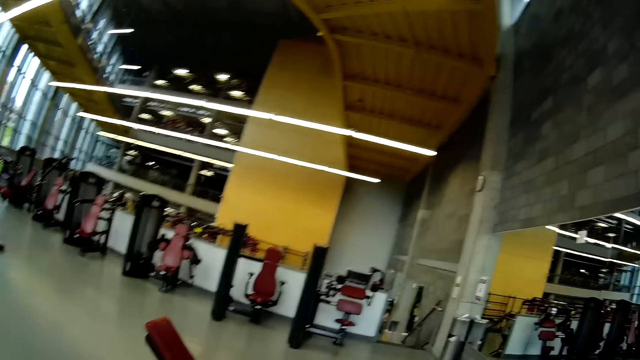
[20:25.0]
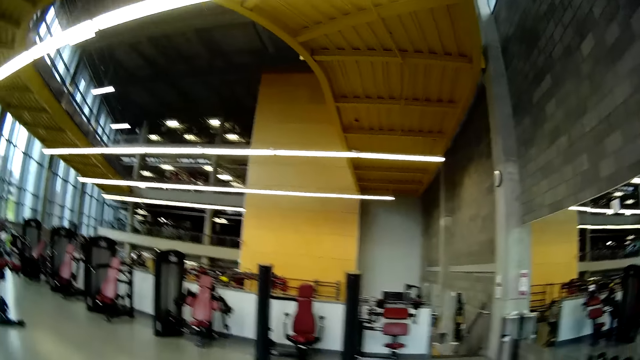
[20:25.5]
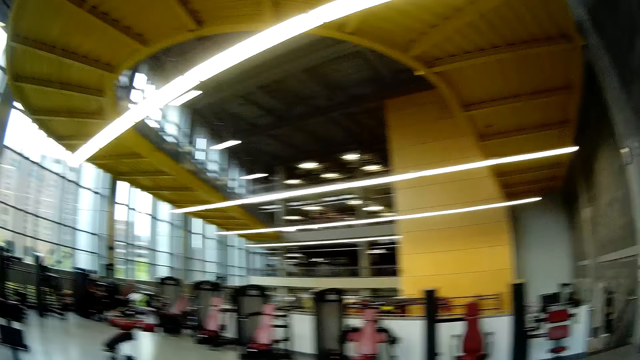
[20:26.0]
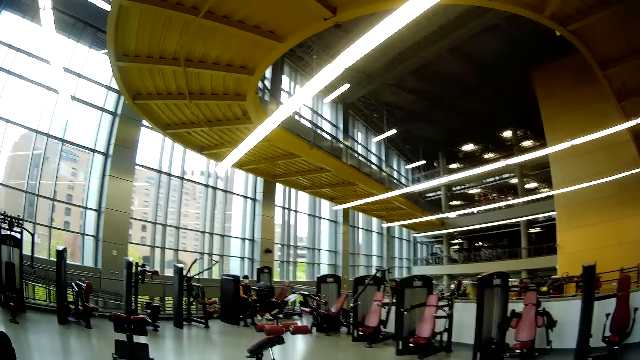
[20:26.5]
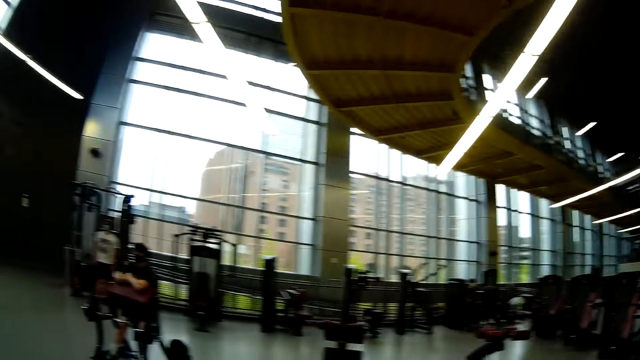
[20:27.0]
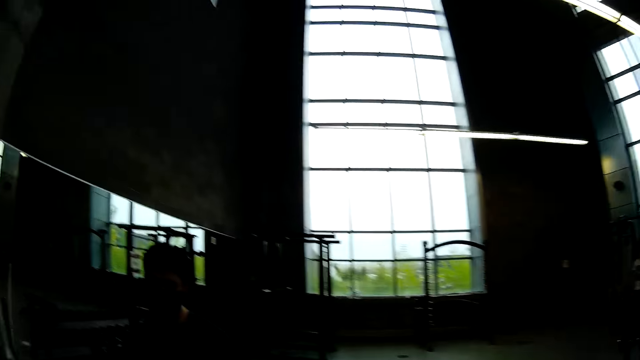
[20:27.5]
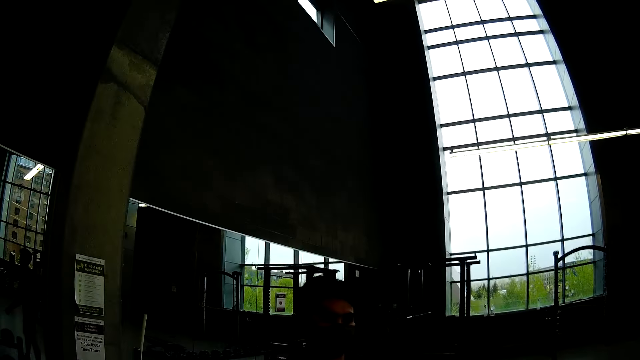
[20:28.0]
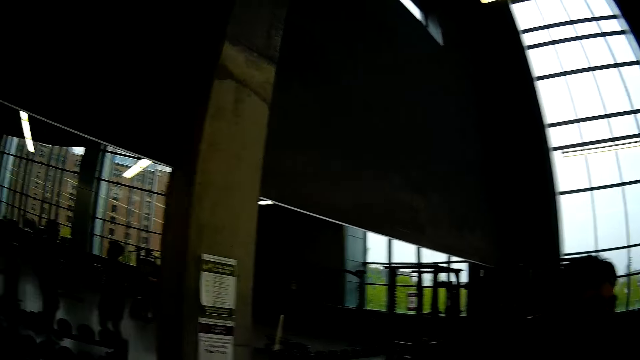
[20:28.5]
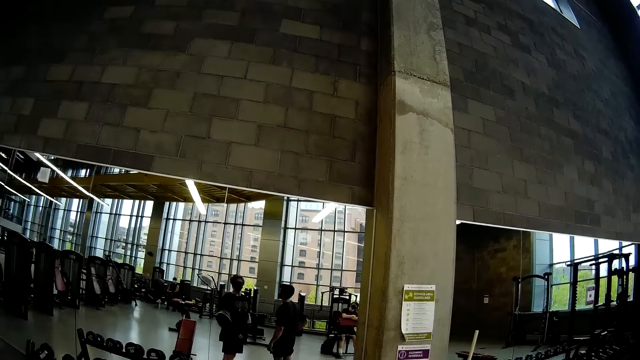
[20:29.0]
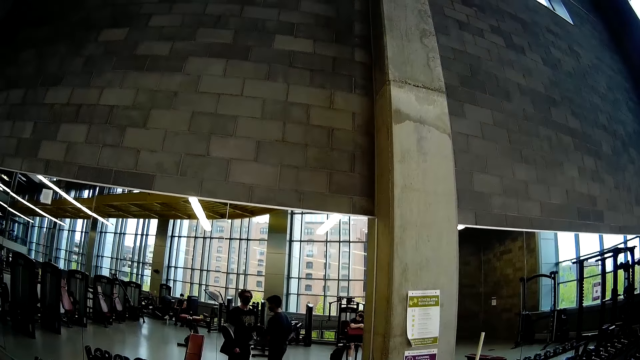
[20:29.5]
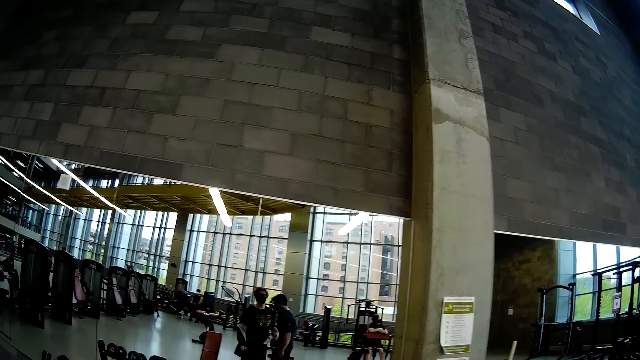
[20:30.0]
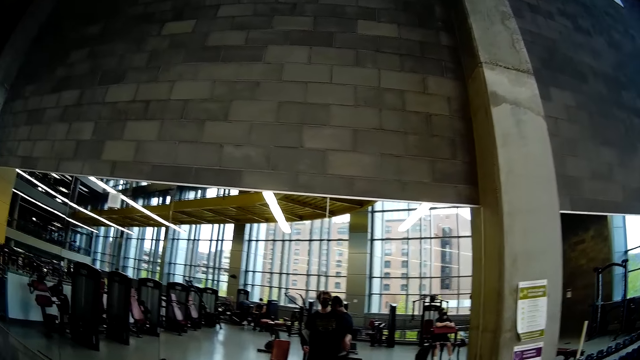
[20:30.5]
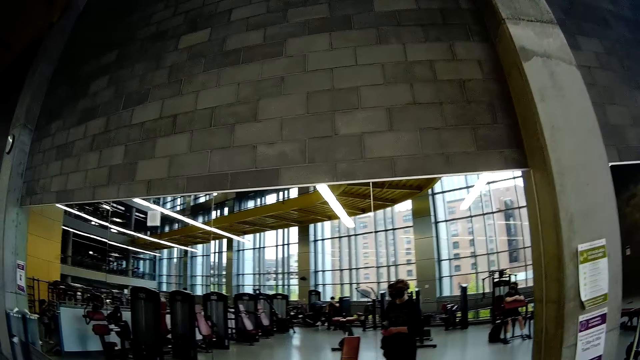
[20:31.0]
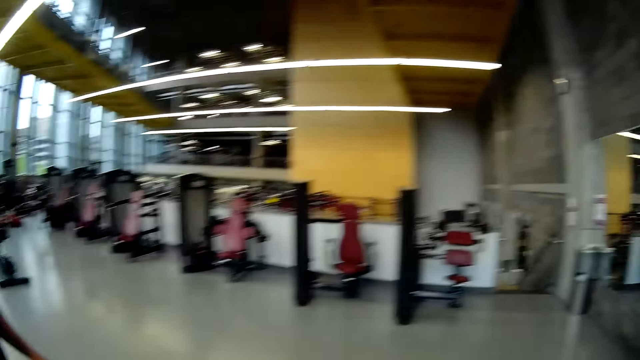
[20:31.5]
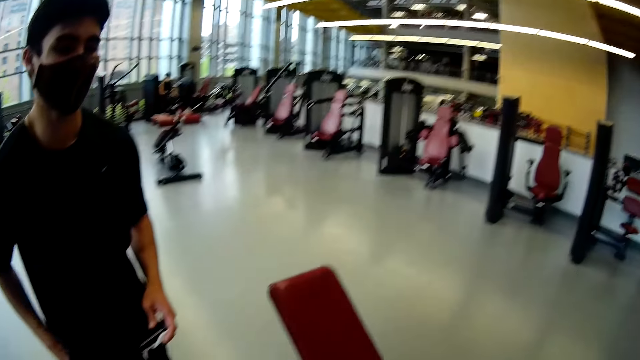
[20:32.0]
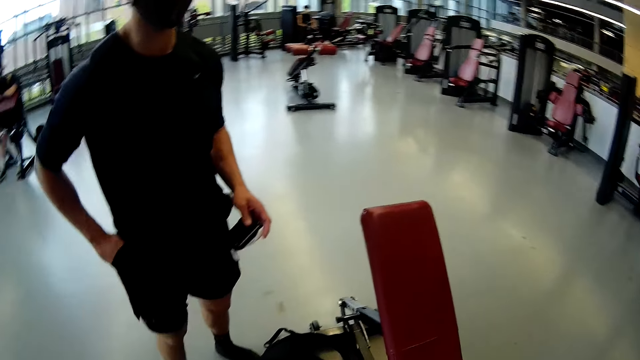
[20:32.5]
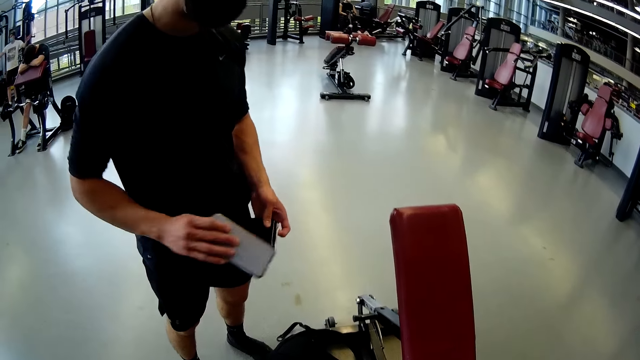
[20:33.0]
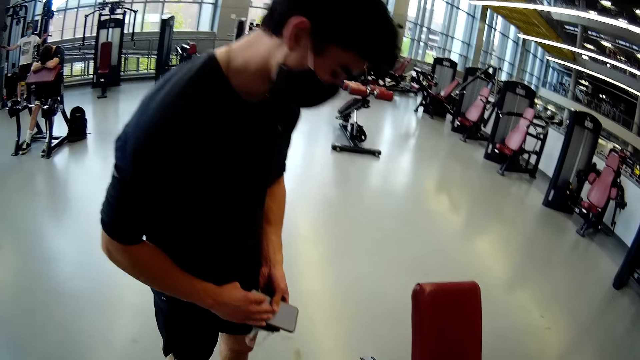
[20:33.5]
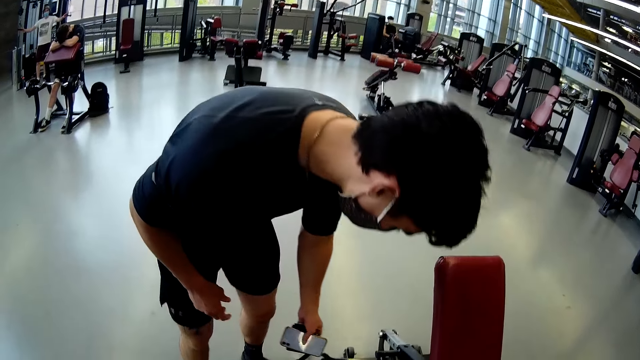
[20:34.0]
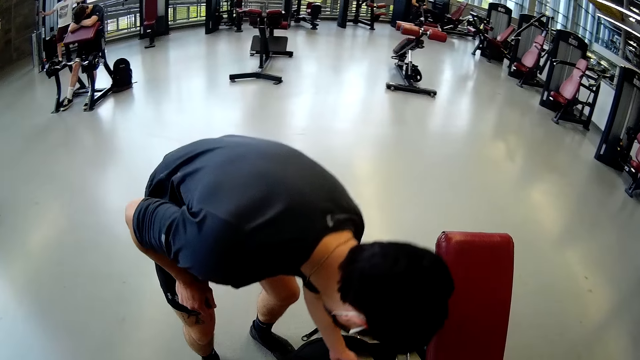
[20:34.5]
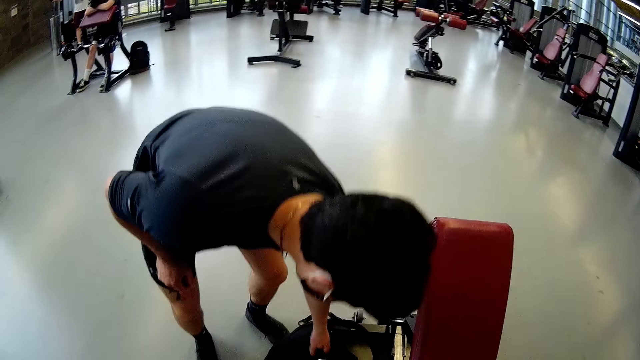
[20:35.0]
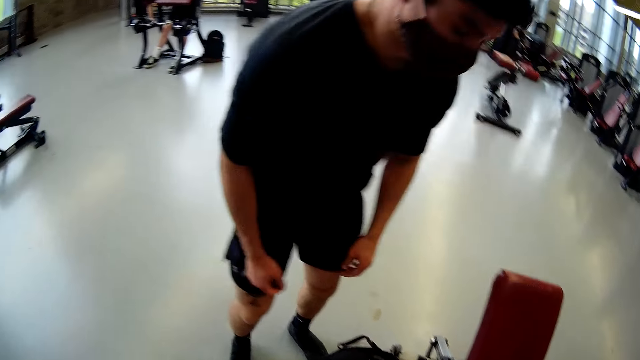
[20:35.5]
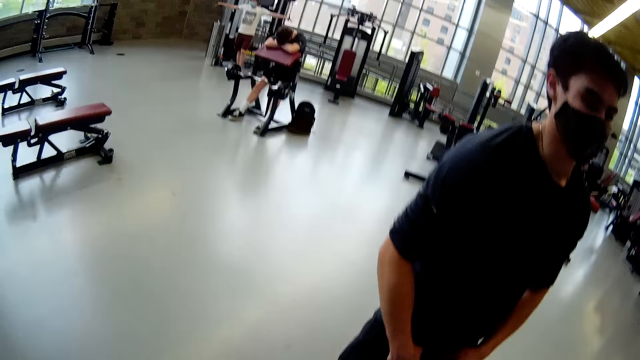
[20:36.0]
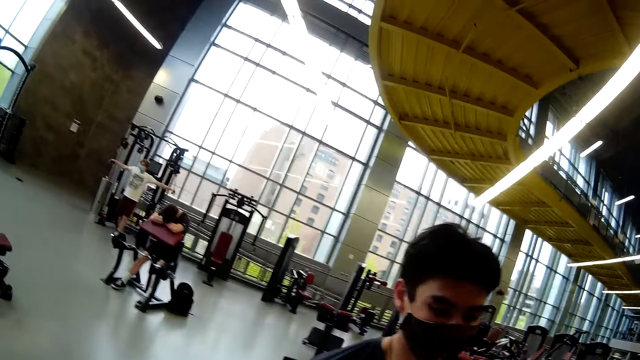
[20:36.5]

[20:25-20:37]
The camera wearer discusses with a man. The man interacts with the camera wearer. The camera wearer removes the jacket. The man holds a wallet in his left hand. The man brings out a phone from his pocket with his right hand. The man passes the phone from his right hand to his left hand. The man drops the wallet and the phone in the bag with his left hand.

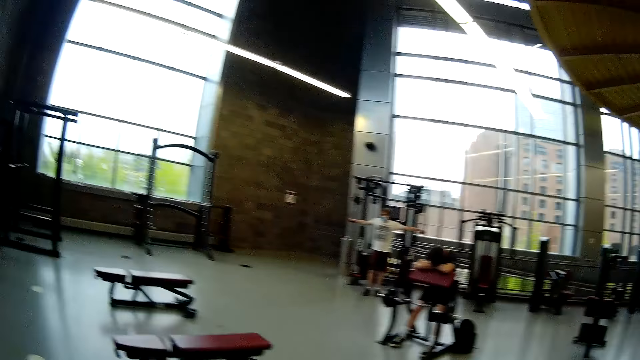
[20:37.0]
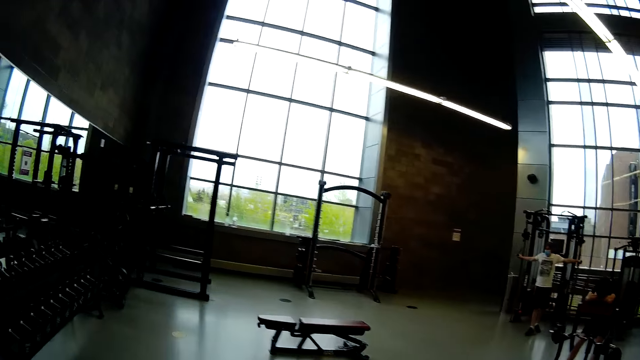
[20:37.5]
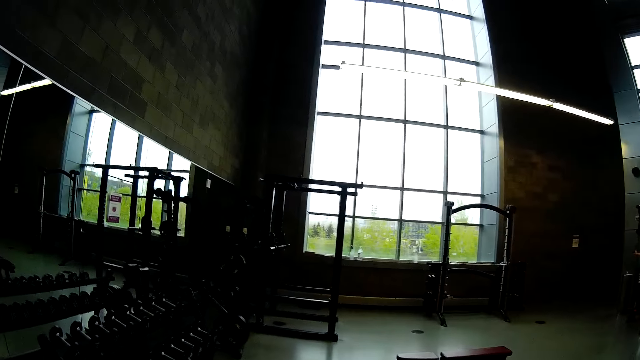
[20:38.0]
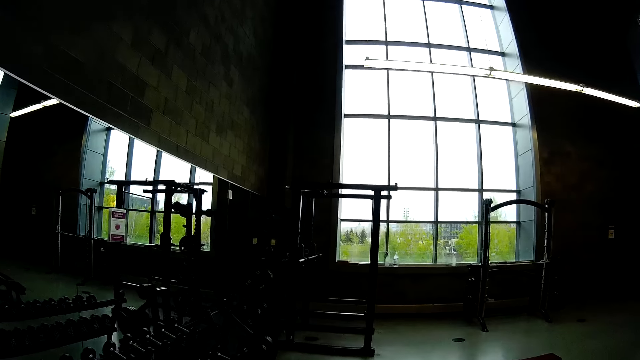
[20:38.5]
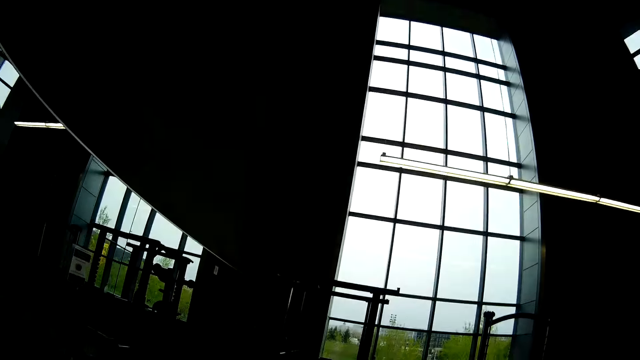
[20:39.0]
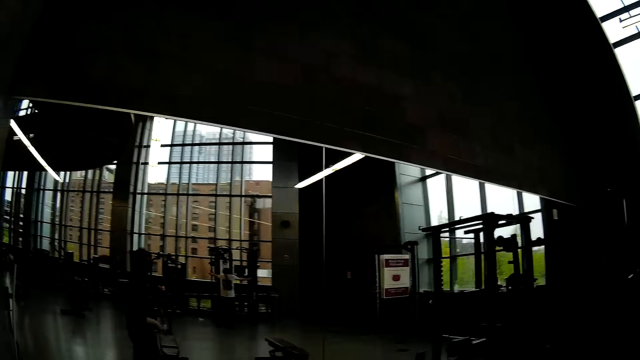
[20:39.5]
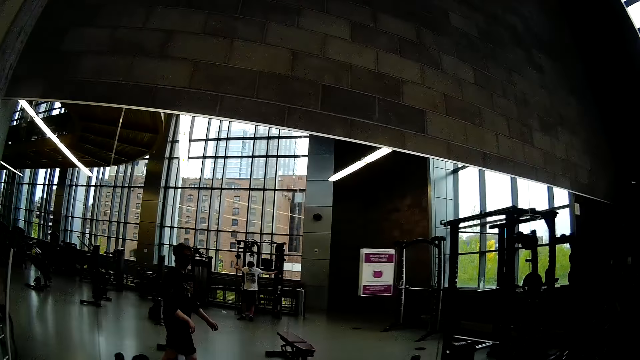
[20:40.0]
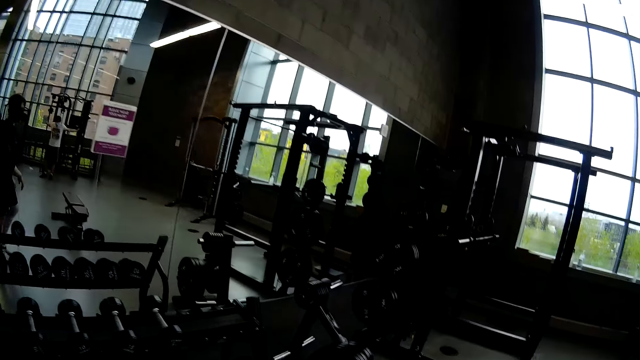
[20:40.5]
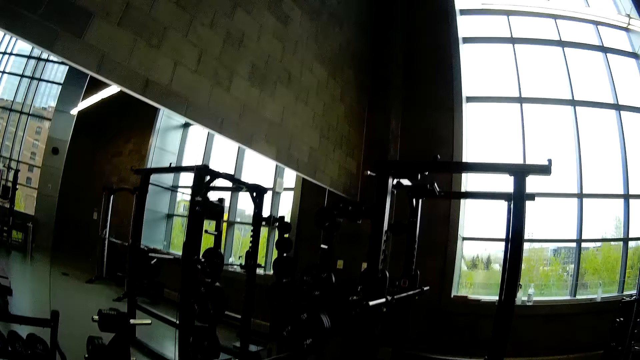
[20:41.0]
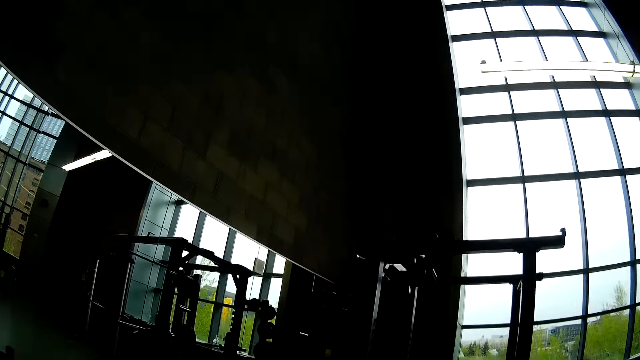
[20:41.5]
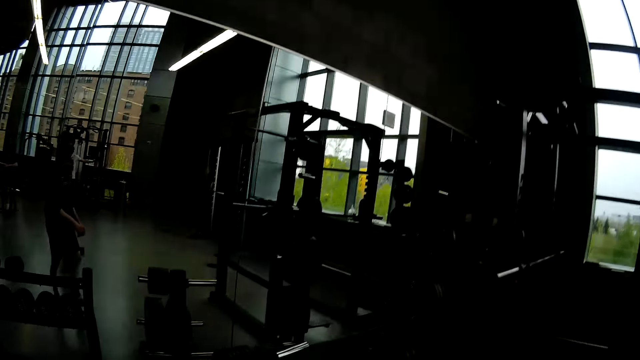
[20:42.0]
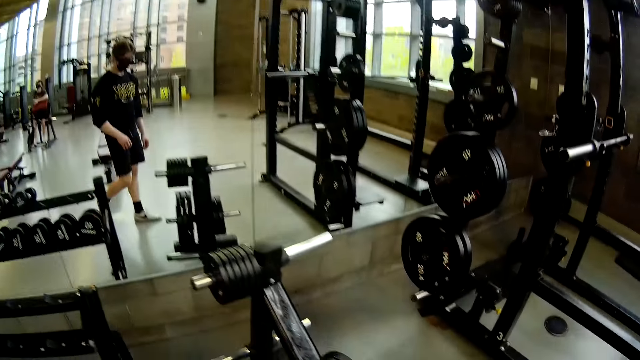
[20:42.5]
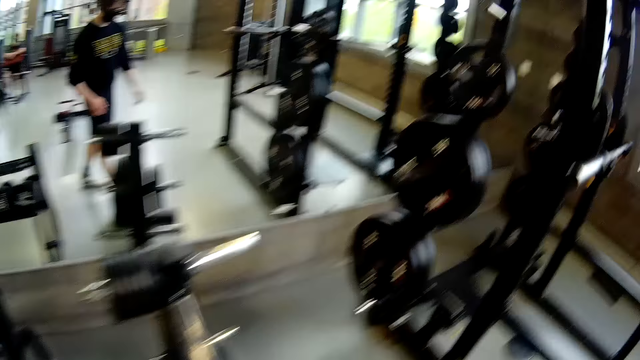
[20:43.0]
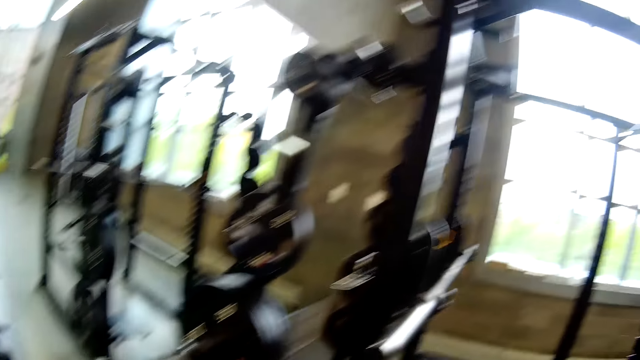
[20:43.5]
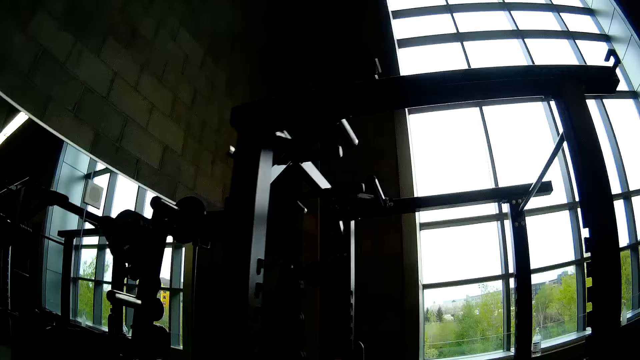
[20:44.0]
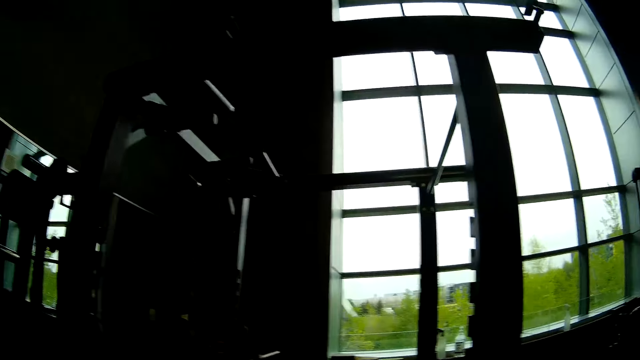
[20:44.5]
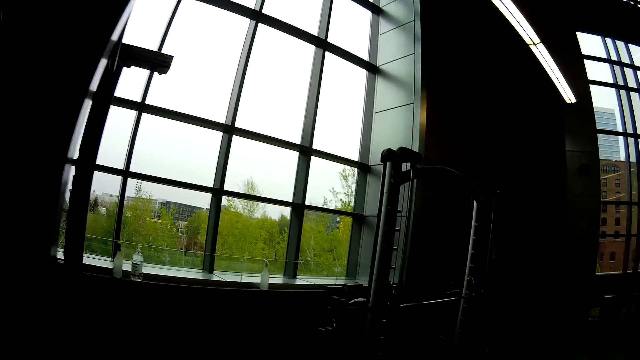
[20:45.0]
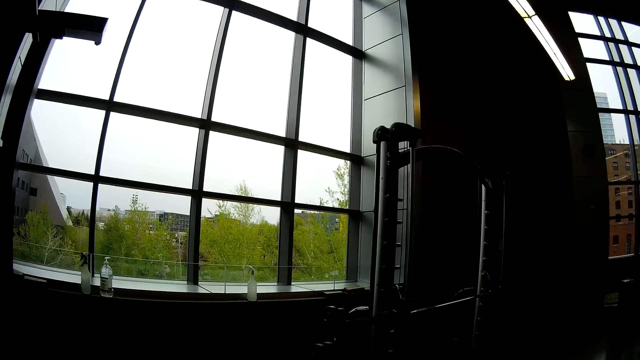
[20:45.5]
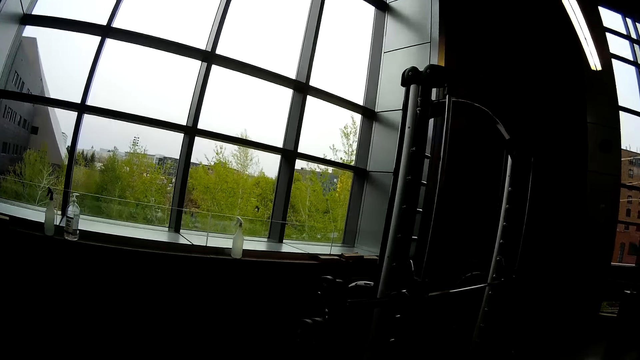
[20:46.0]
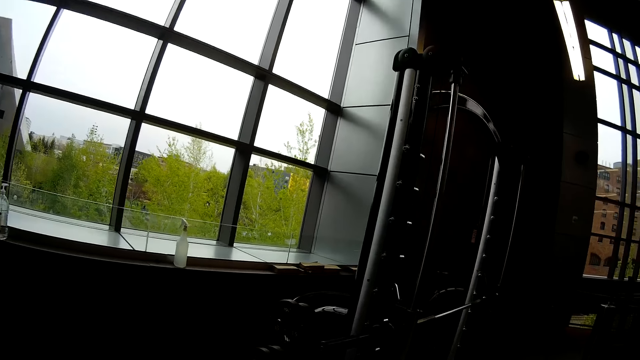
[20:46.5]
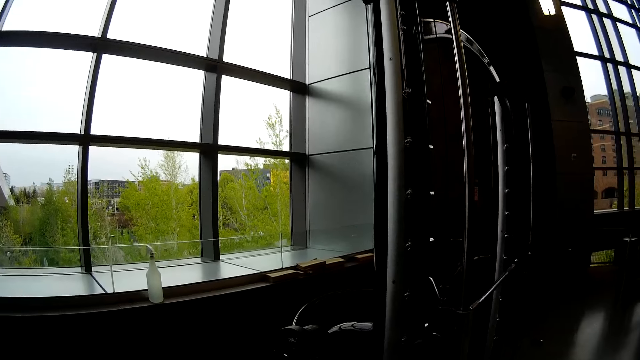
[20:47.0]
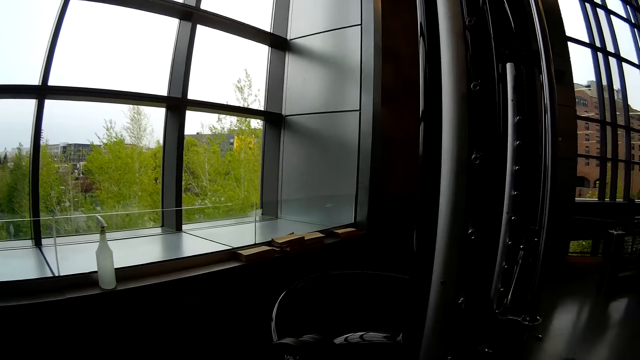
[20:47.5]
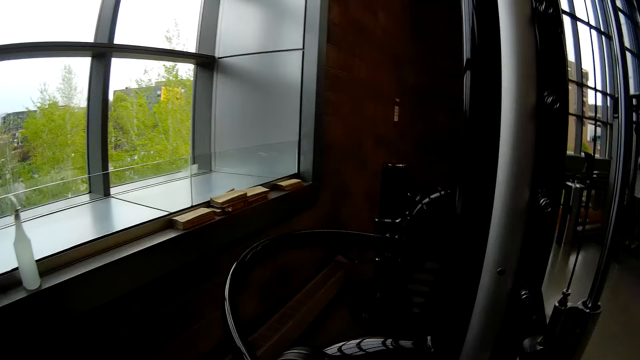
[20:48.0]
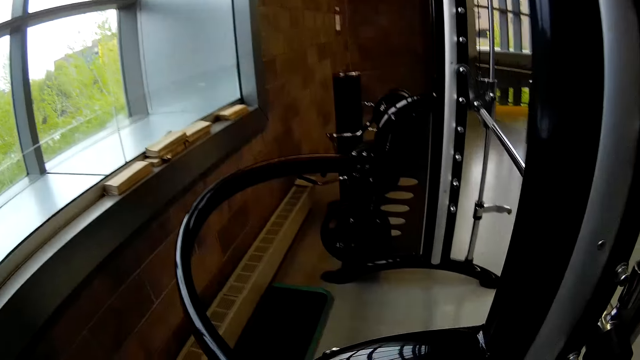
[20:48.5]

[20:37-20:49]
The camera wearer walks around. The man exercises on the folding power cage.
